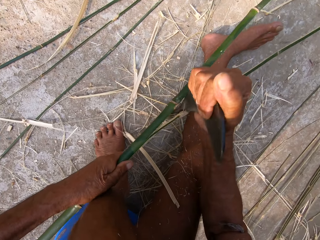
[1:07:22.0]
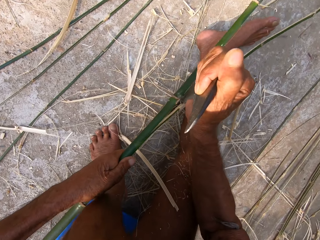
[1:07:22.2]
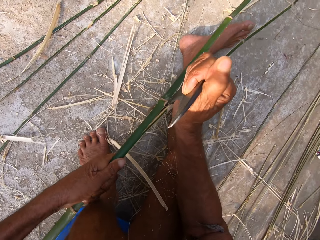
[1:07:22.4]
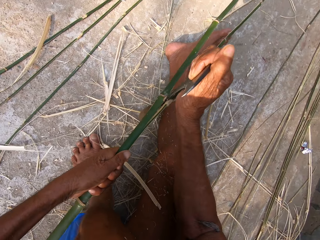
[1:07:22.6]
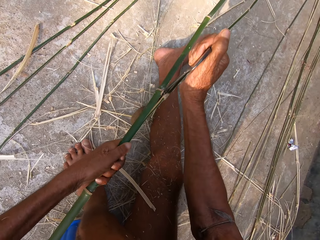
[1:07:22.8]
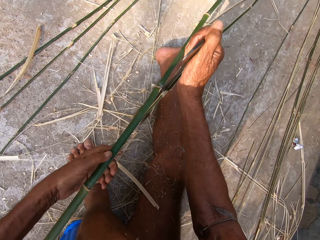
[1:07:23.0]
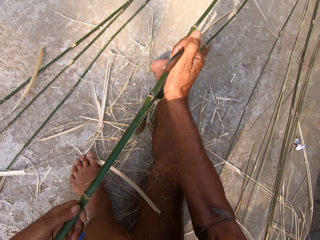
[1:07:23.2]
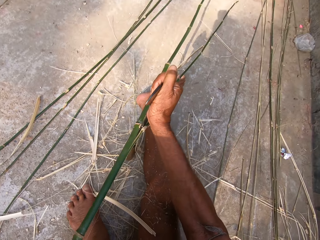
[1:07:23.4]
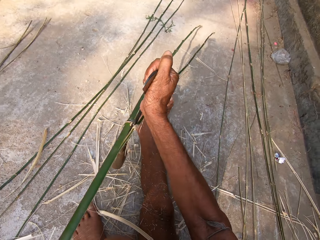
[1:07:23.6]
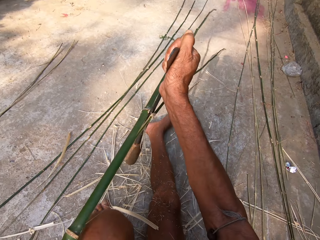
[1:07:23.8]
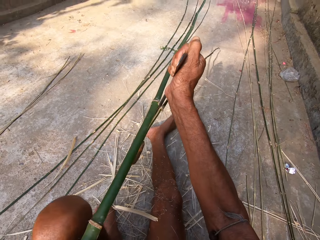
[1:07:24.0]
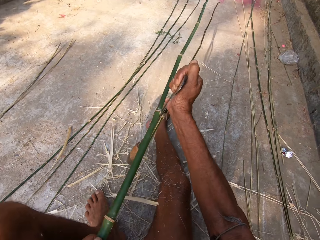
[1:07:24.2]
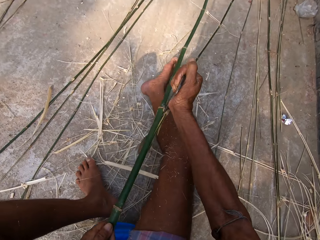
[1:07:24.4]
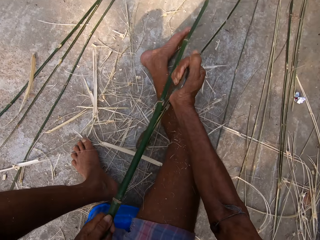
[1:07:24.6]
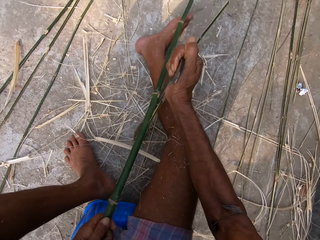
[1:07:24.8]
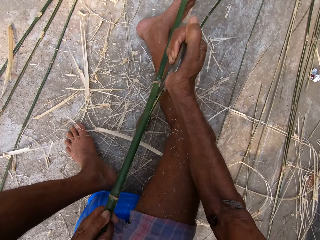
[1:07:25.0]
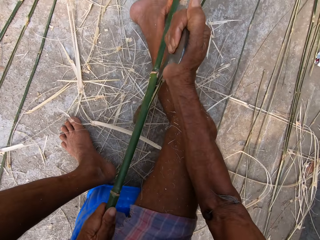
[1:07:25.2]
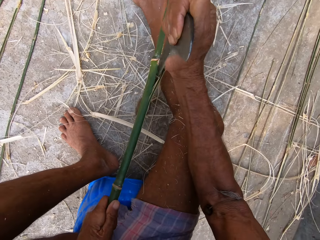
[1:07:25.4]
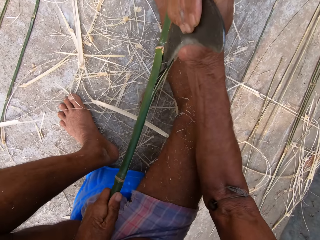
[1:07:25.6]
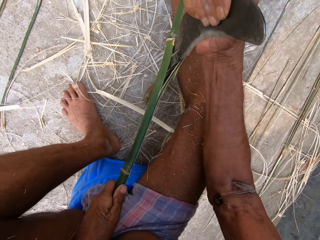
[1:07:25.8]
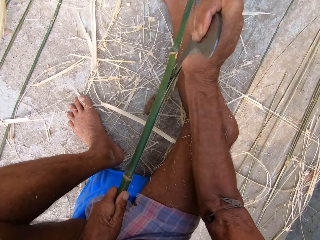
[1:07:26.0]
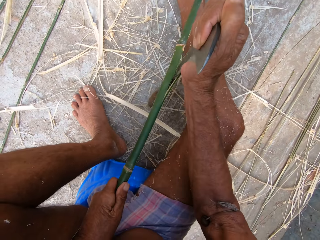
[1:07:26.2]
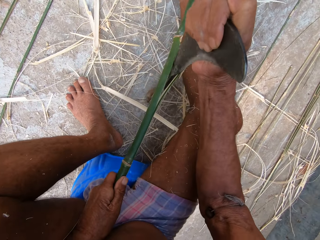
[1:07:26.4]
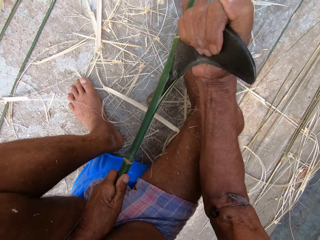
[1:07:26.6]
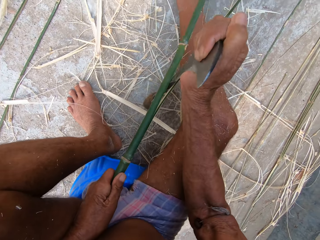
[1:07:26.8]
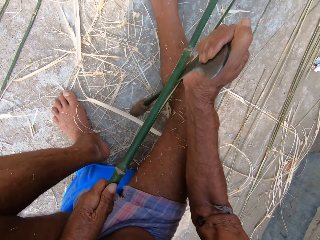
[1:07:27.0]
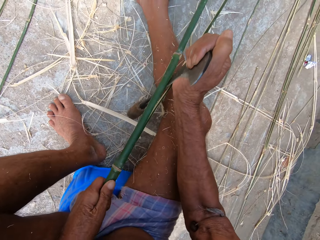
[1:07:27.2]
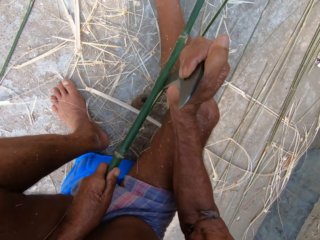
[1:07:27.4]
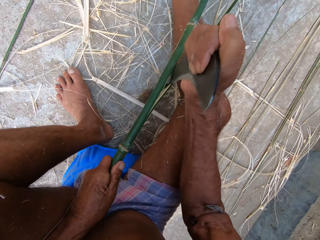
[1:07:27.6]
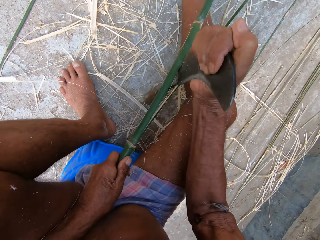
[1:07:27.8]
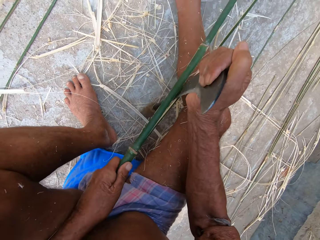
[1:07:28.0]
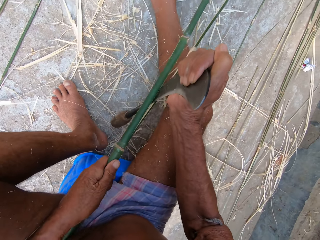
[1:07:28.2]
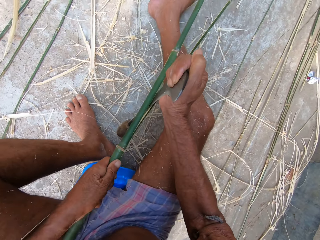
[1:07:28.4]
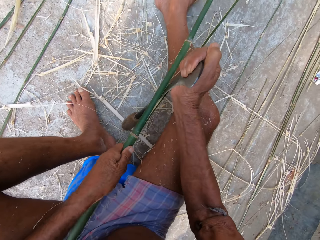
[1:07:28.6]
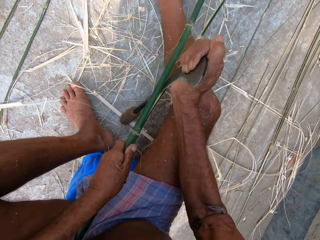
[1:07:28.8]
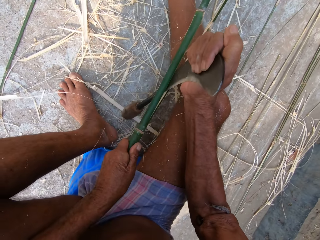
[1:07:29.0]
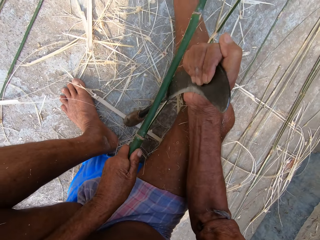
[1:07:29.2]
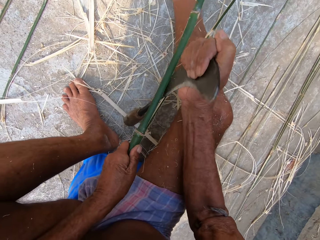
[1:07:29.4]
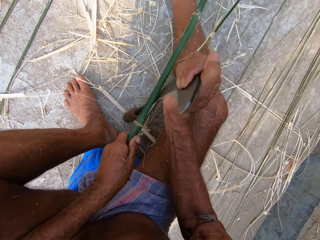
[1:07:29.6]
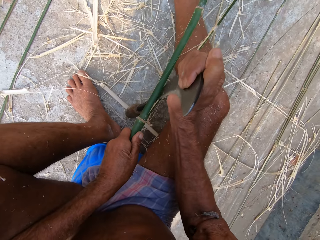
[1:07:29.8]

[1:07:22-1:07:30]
The camera wearer lifts the sickle from the floor with his right hand. He places the sickle in his right hand on the floor. He slices the bamboo strip in his left hand with the sickle in his right hand.

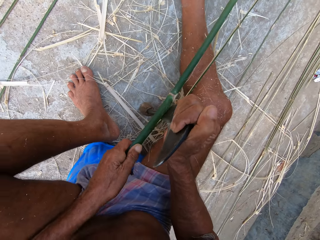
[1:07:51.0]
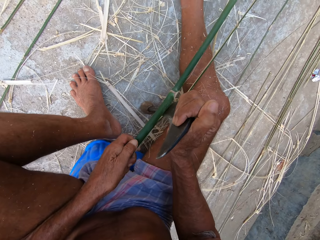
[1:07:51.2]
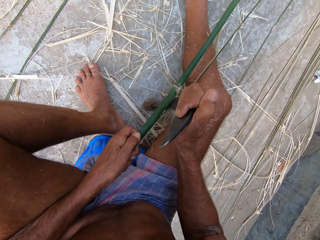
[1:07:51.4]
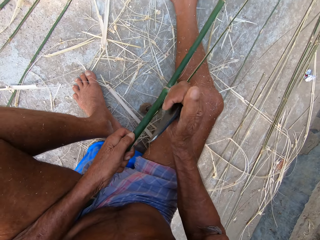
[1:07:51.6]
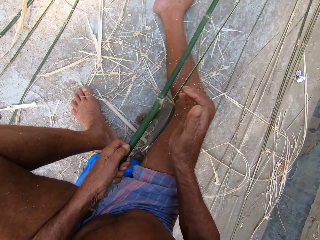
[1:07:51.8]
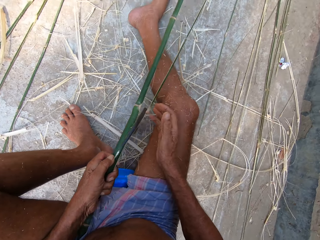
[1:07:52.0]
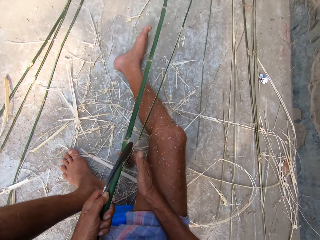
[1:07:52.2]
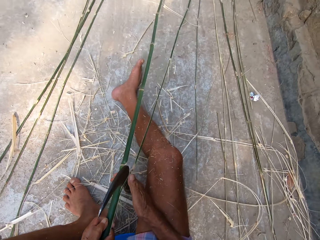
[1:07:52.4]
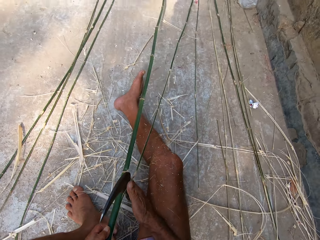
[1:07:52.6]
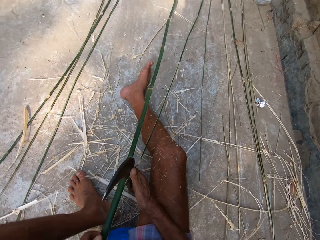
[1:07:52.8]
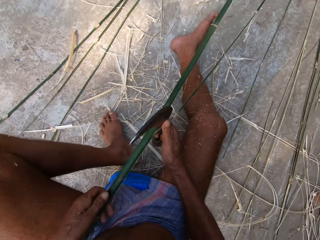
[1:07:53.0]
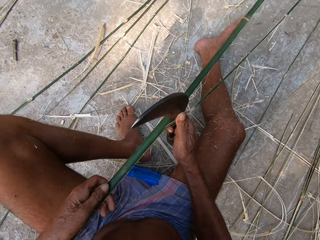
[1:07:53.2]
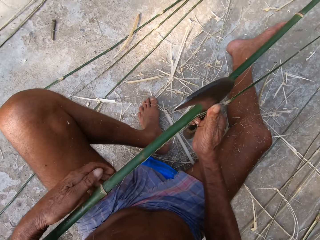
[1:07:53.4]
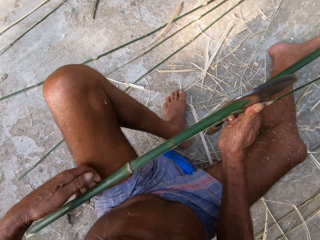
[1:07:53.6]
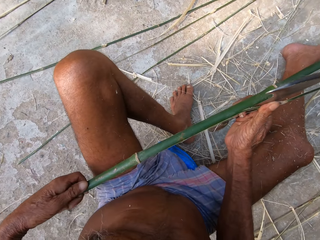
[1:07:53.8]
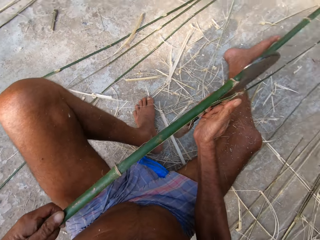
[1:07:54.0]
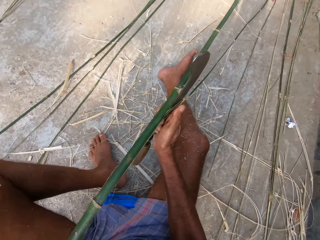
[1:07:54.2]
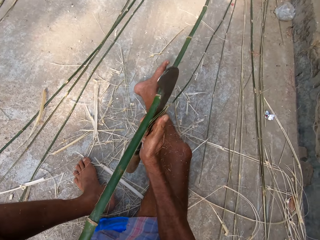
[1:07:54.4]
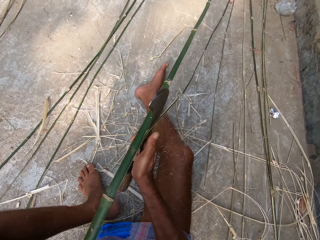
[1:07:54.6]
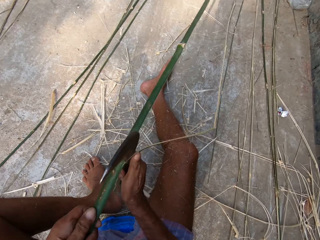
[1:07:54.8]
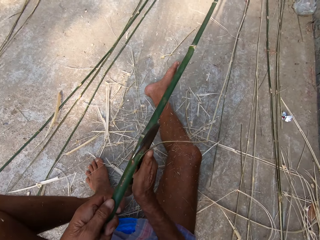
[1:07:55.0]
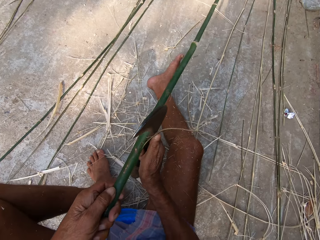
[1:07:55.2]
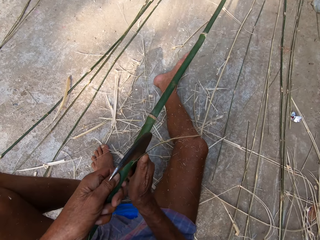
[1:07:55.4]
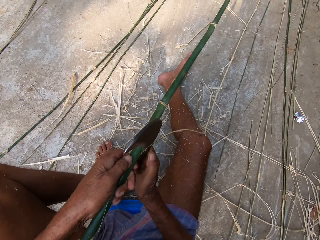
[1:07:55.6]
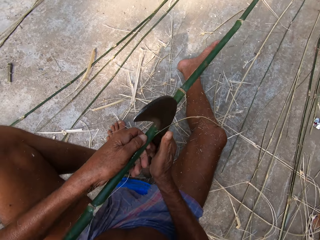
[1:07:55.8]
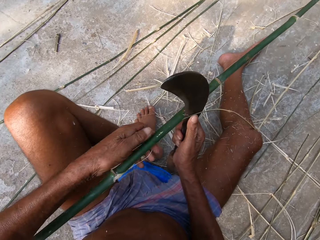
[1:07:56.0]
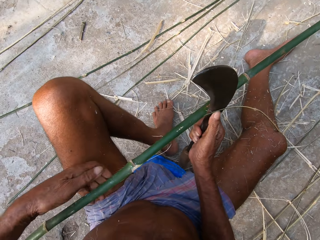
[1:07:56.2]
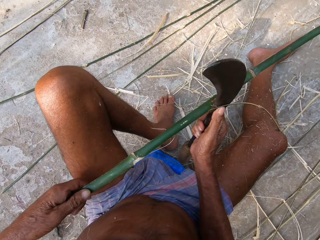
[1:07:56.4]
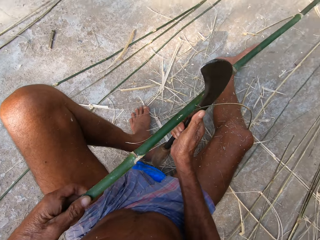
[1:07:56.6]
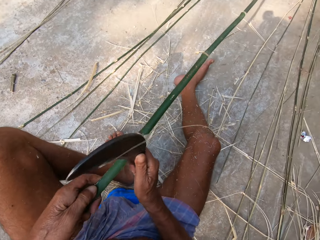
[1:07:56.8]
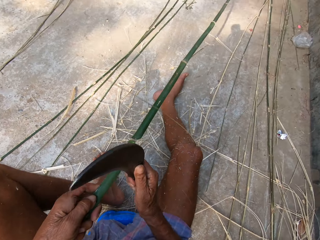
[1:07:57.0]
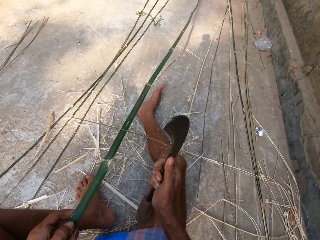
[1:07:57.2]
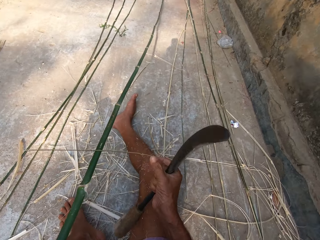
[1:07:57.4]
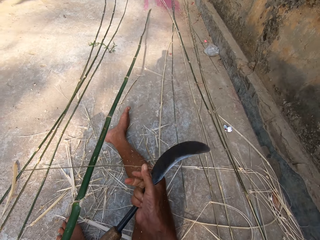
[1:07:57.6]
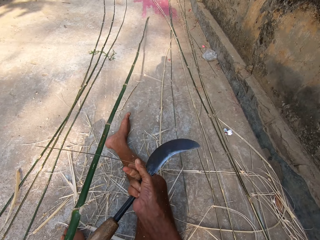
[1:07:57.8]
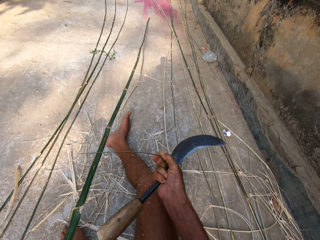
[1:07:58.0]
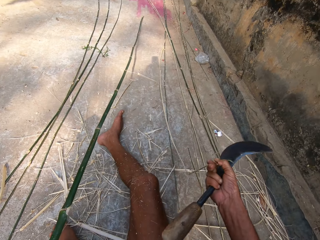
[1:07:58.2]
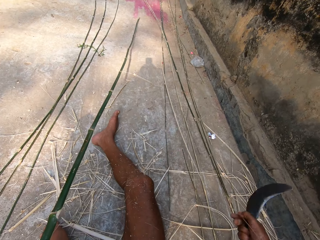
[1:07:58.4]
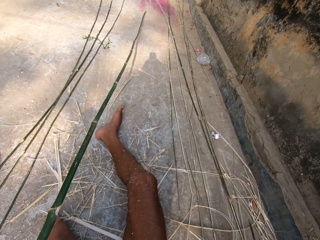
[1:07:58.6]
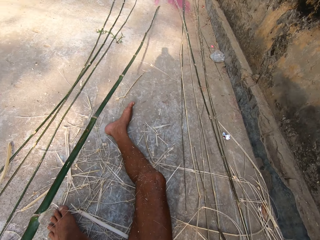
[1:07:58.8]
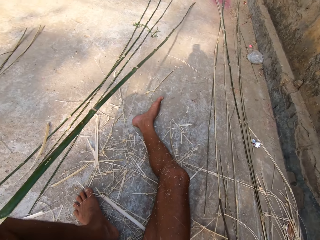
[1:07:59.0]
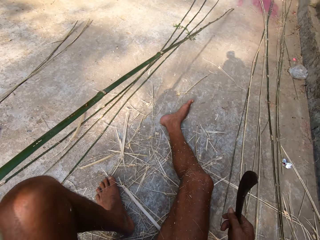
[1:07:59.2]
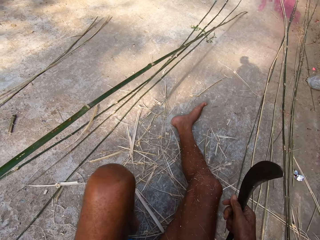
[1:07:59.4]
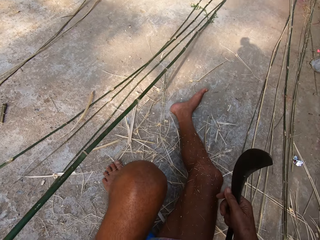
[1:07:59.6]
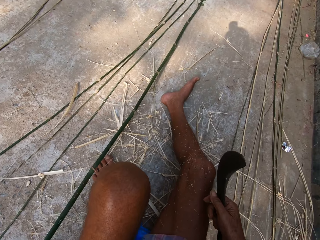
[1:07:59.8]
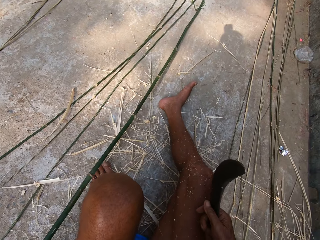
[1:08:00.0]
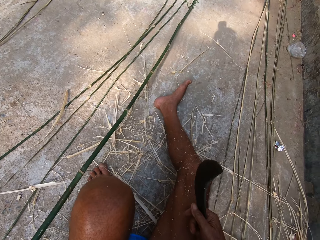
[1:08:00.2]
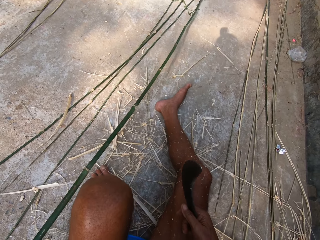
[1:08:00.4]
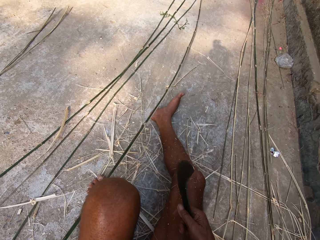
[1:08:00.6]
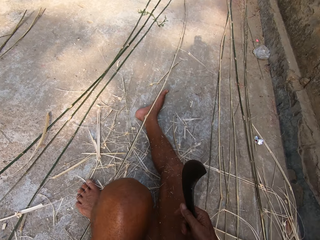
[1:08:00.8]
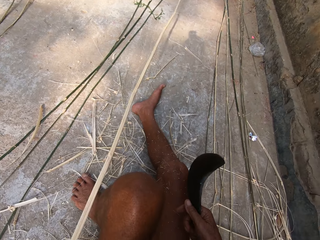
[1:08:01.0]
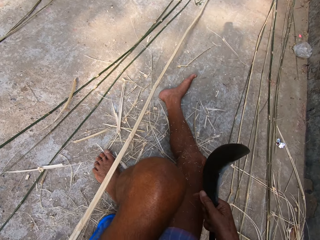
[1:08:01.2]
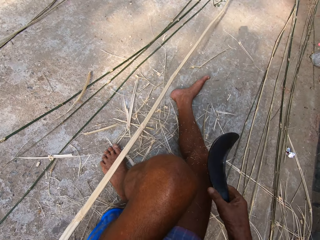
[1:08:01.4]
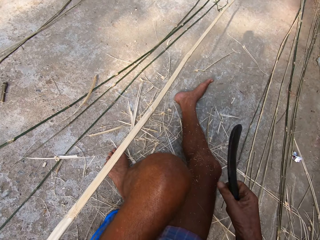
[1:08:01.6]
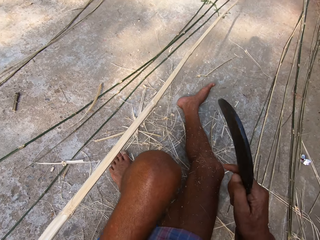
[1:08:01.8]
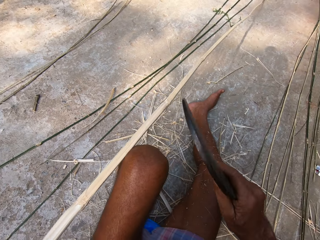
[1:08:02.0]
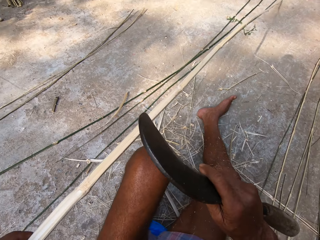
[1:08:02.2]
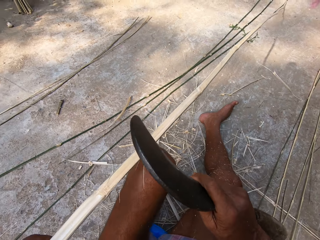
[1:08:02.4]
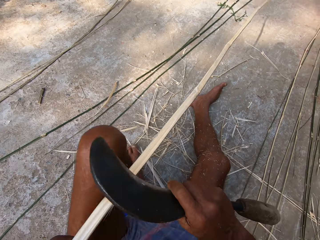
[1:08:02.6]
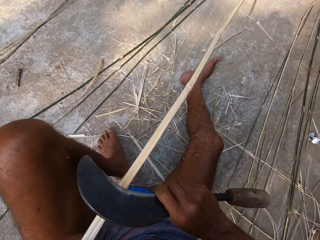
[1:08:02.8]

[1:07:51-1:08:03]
The camera wearer holds the sickle with his right hand. He lifts the sickle from the floor with his right hand. He slices the bamboo strip in his left hand with the sickle in his right hand. He picks the bamboo strip from his leg with his right hand. He drops the bamboo strip in his right hand on the floor.
